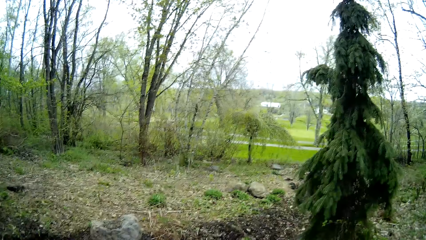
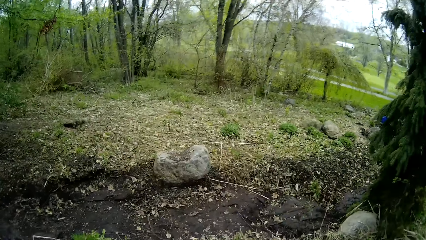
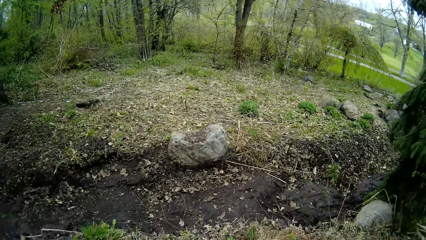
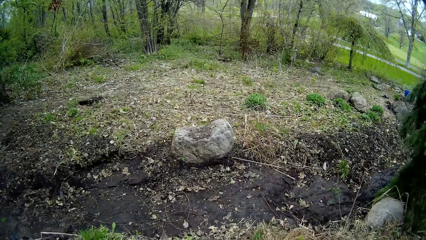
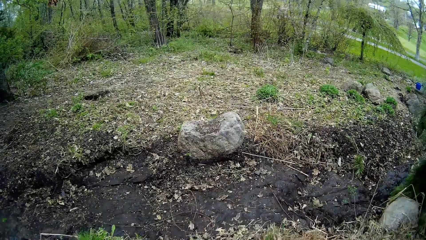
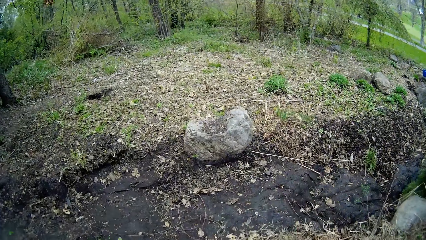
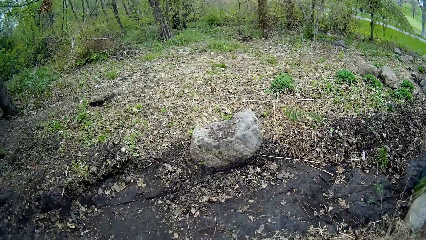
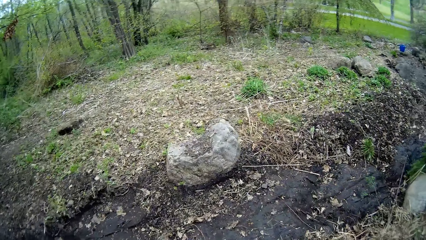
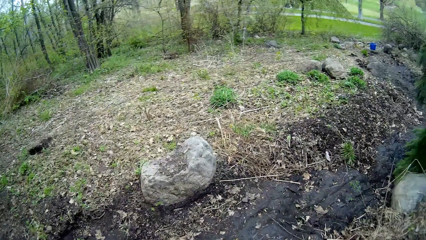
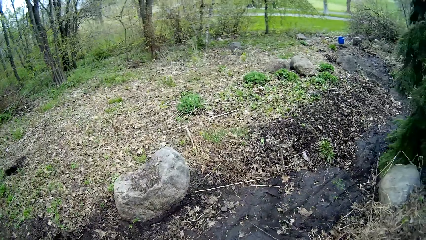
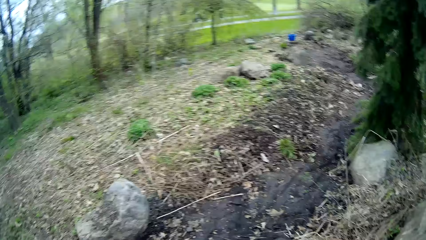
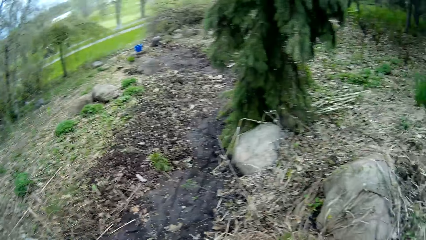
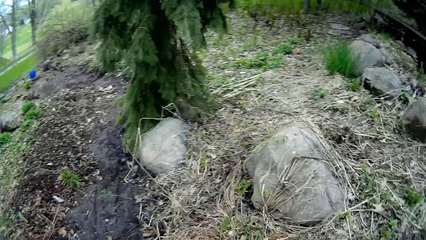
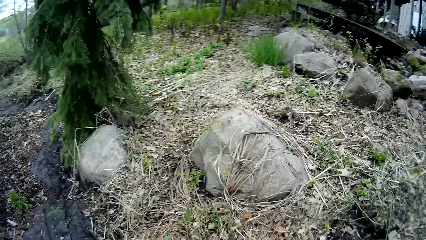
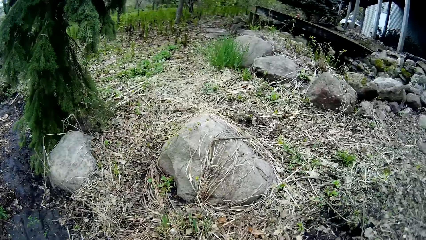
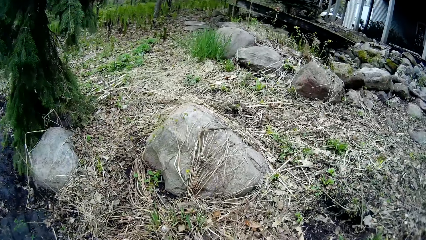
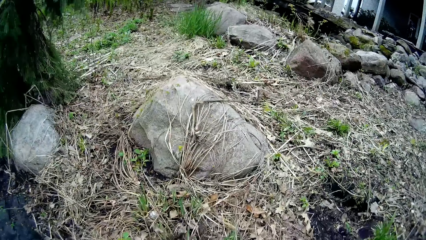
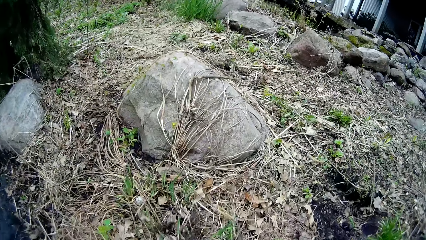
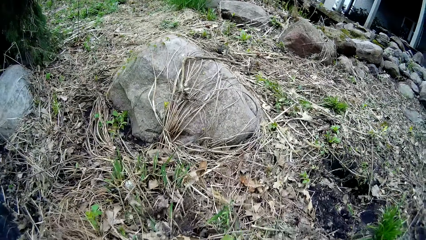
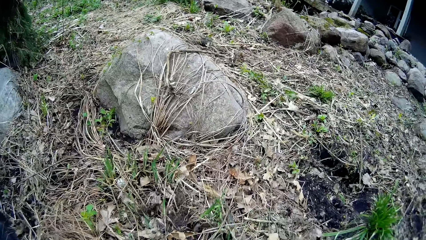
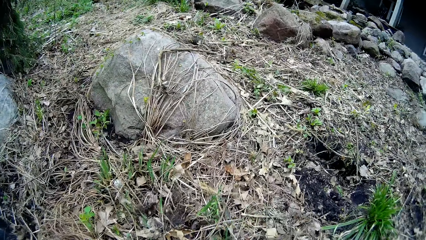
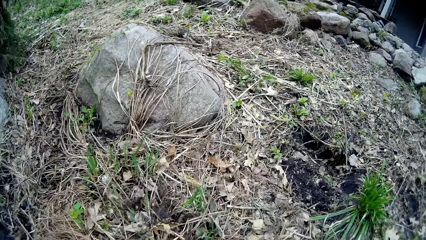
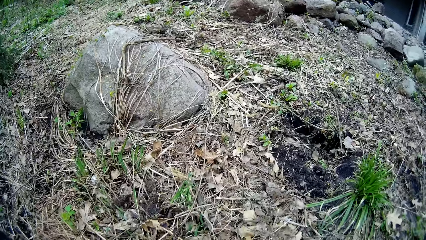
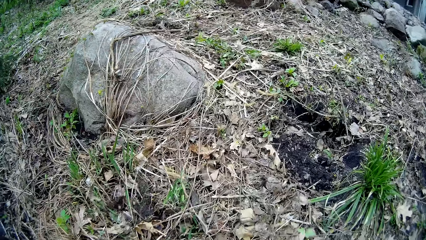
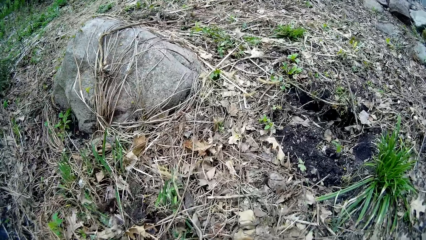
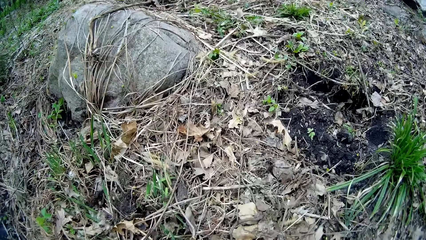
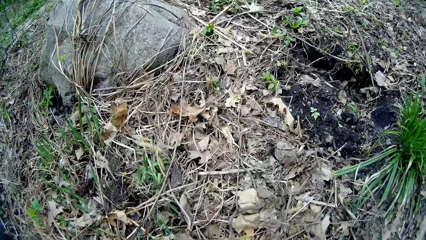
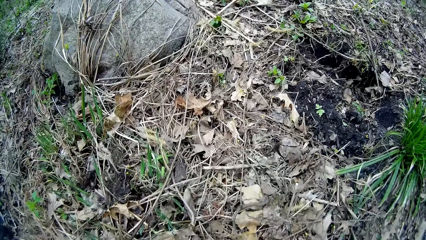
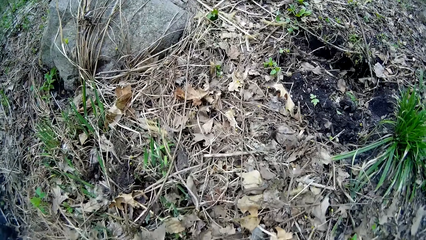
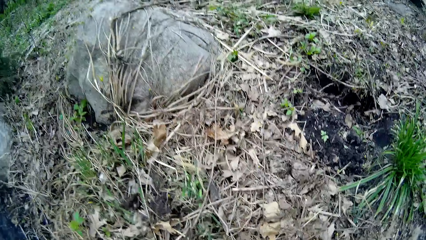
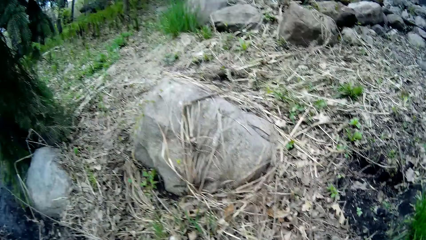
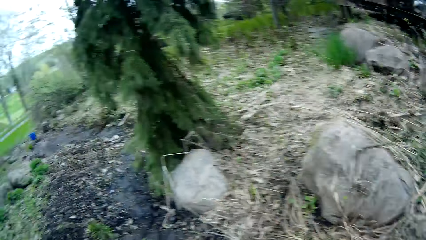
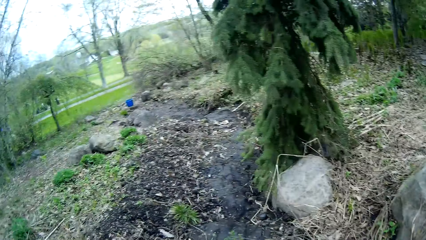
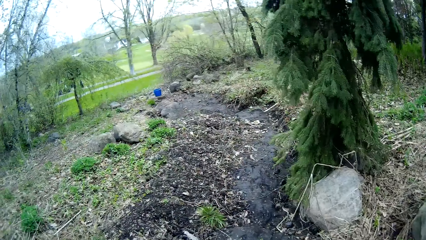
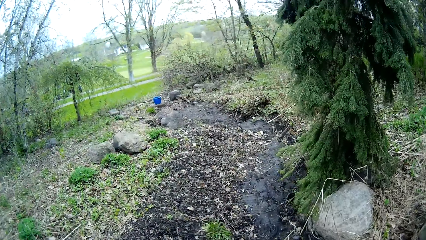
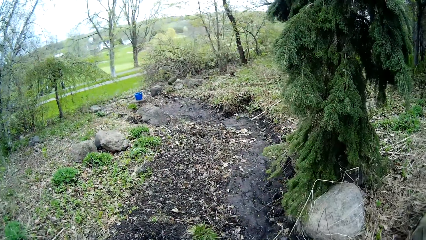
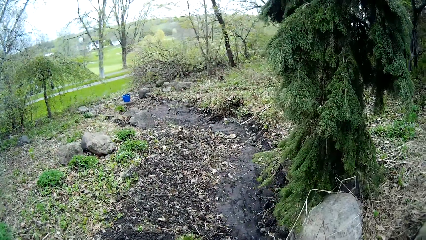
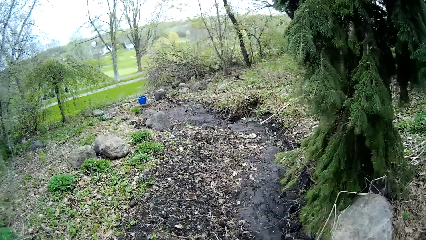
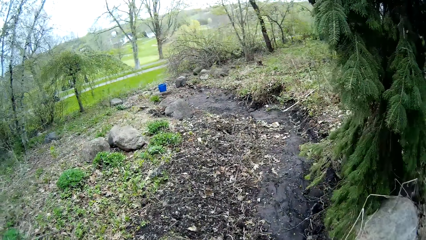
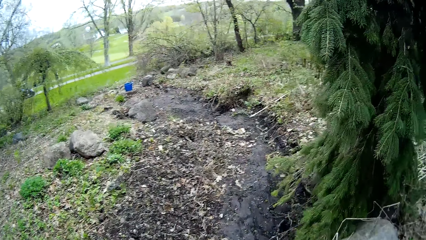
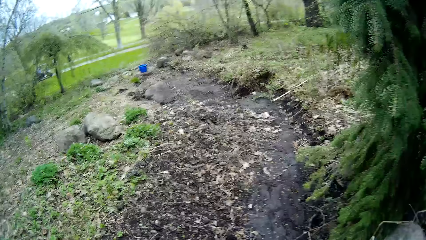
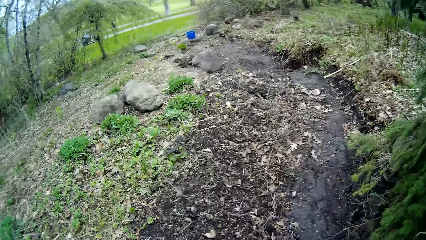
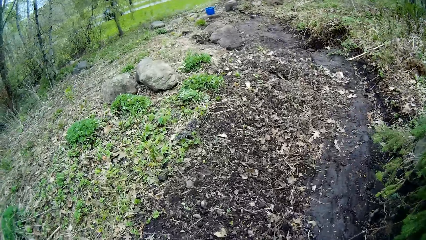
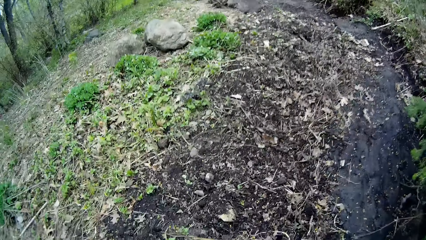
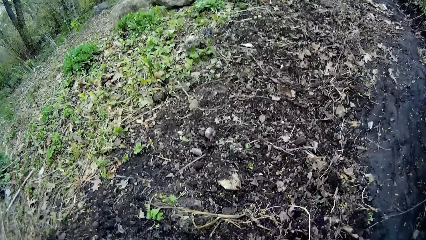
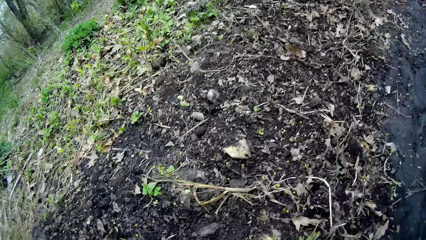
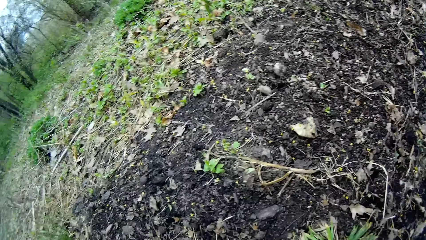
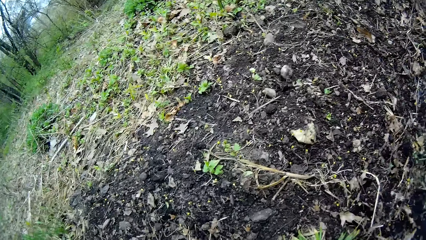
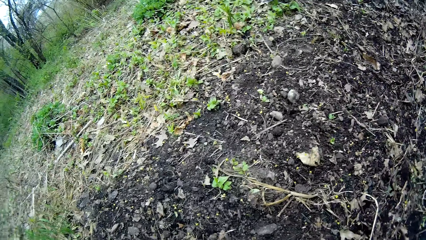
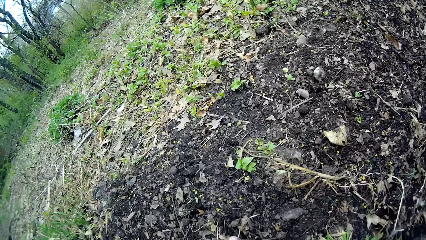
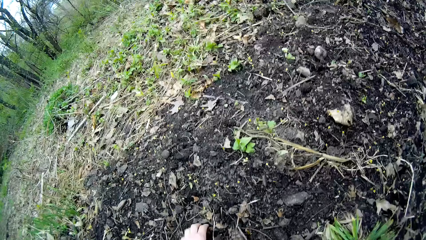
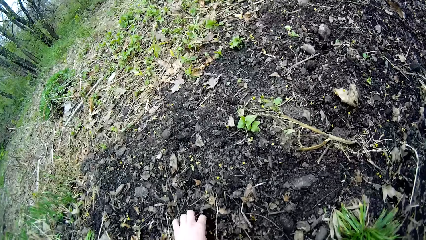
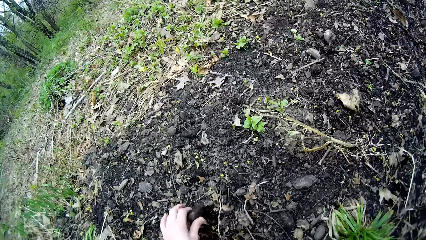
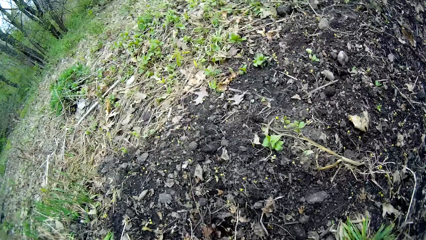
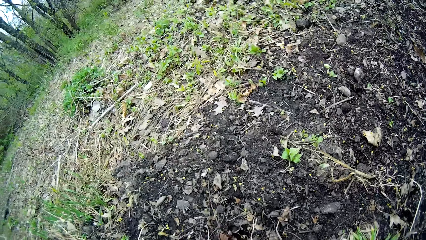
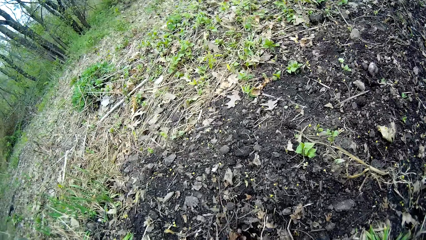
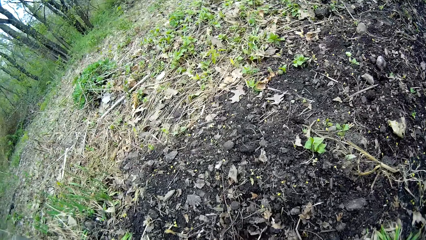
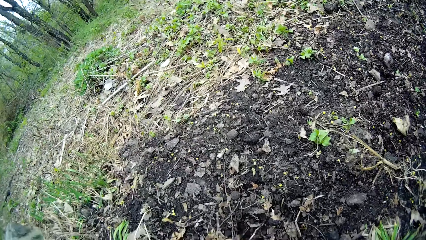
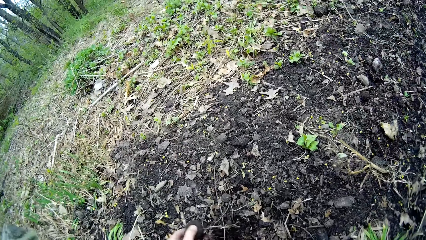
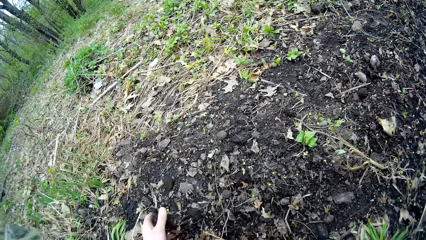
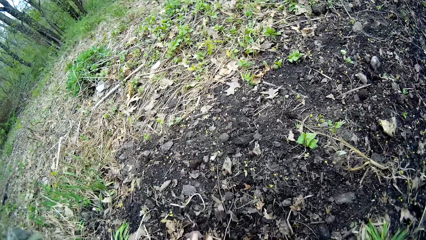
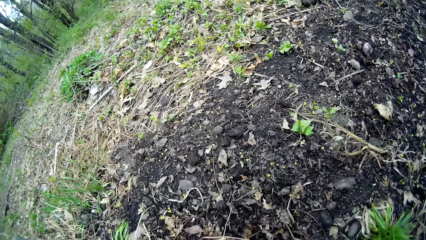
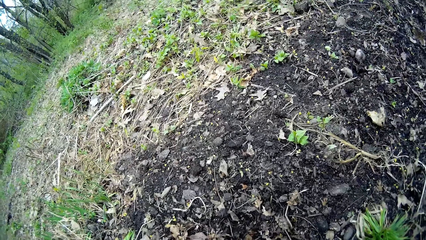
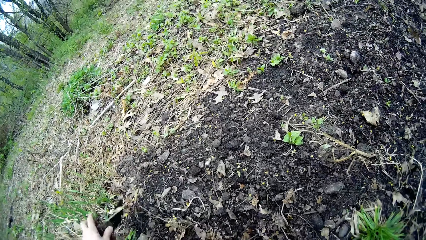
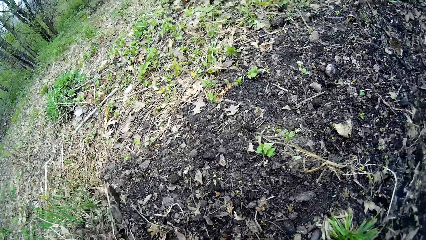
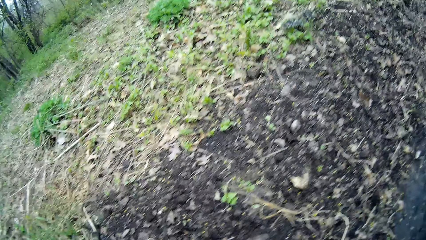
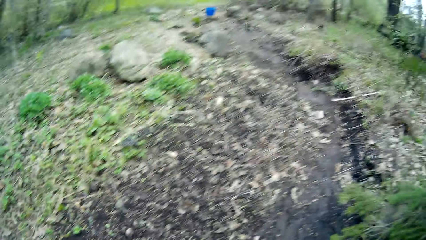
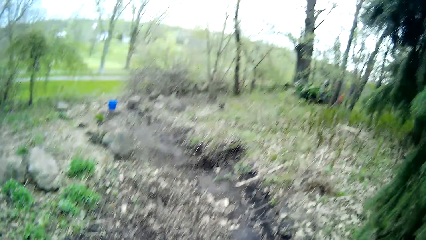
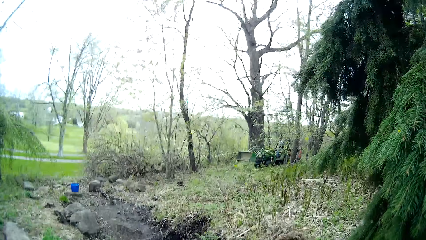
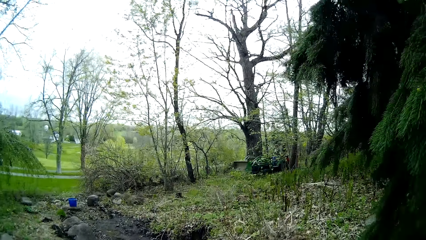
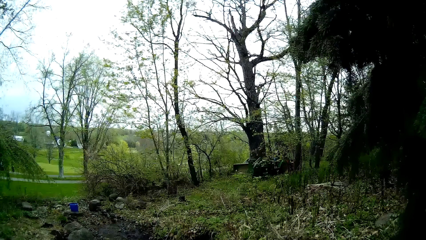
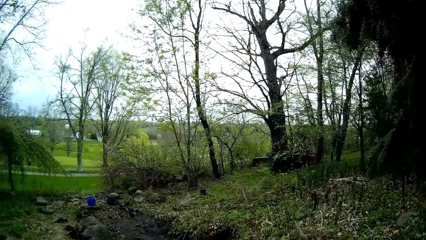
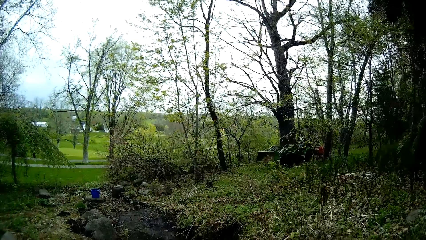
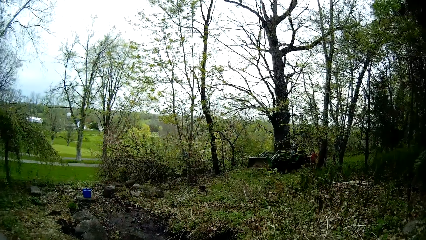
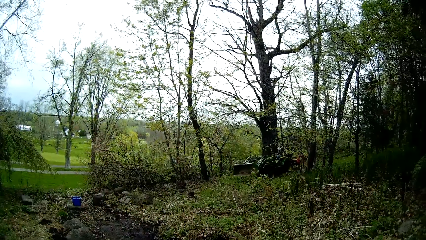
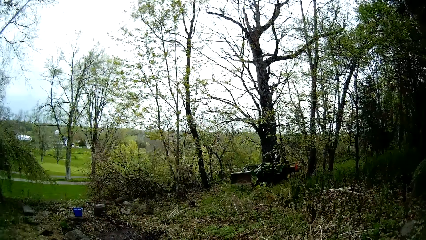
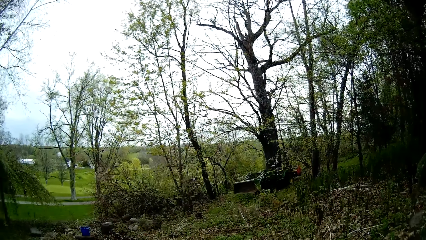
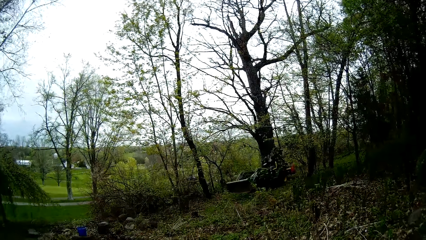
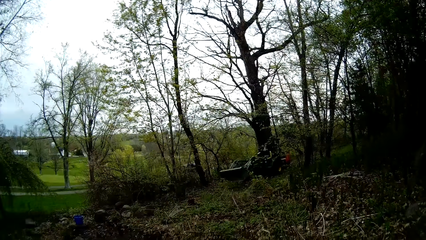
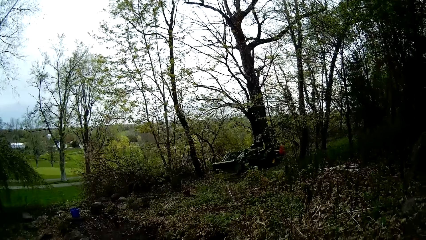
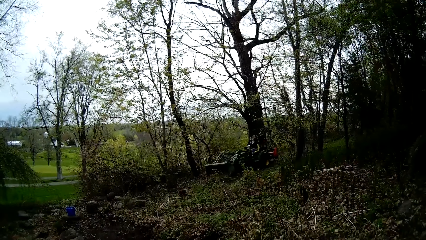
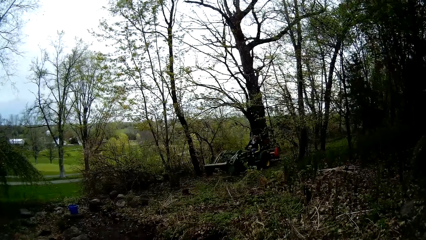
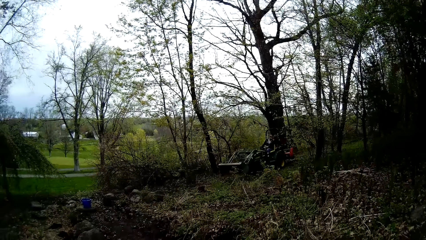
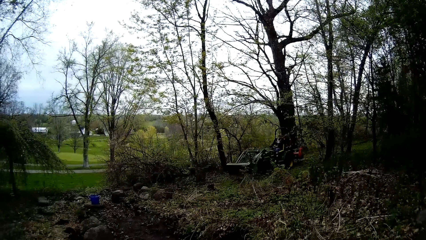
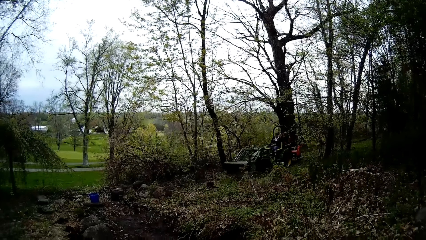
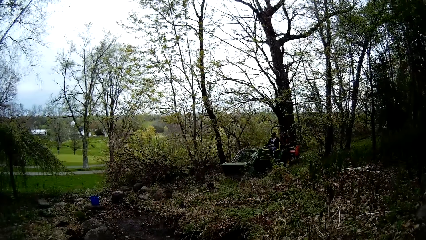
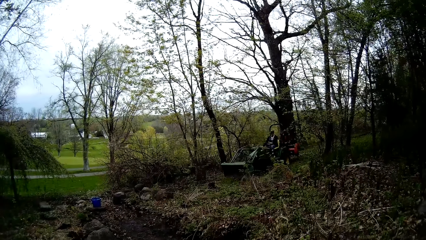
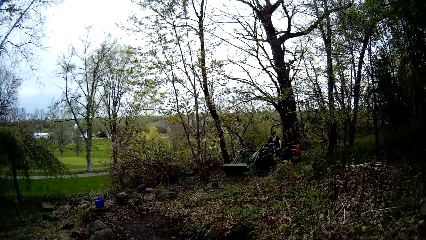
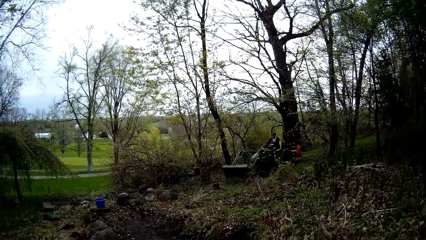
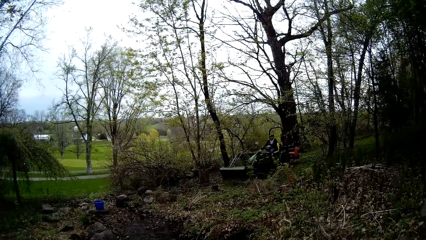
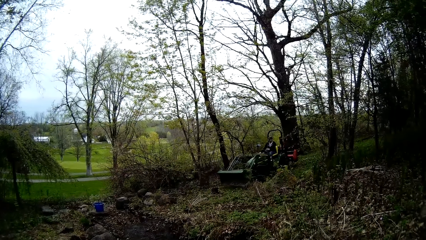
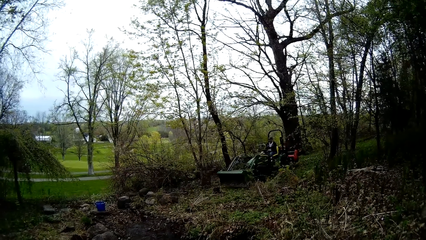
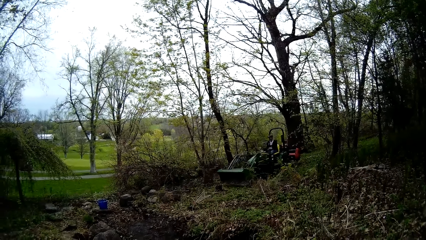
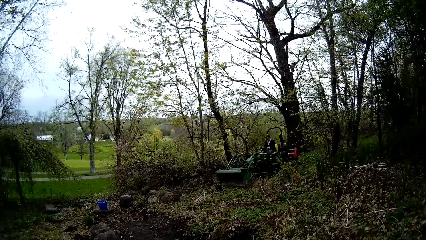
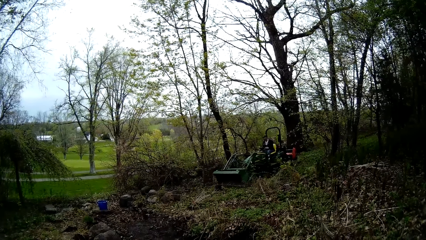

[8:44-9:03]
The camera wearer walks around the compound. She bends down. She walks around the compound. She picks a stone from the lawn with her left hand. She shuffles dried grasses on the lawn with her left hand. She adjusts soil on the ground. A man drives a tractor across the lawn. The camera wearer looks around the ground.
